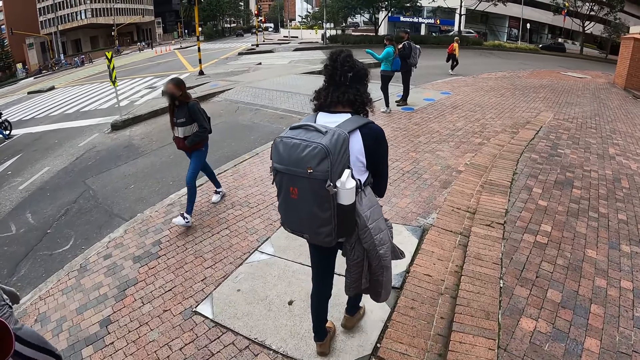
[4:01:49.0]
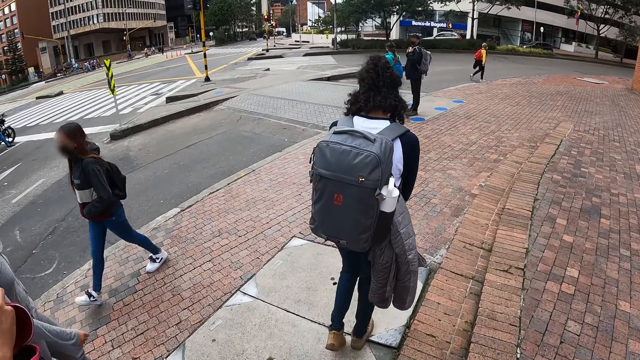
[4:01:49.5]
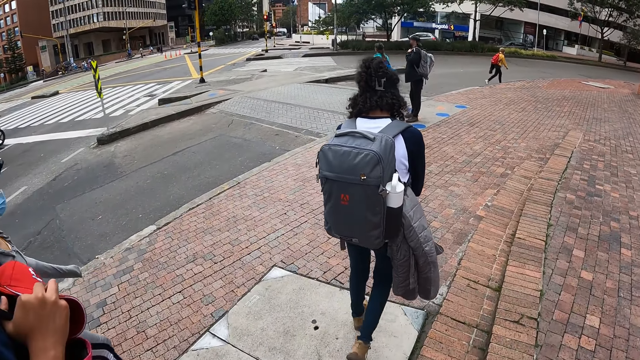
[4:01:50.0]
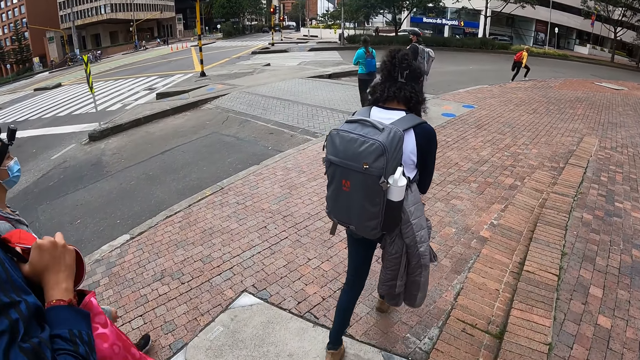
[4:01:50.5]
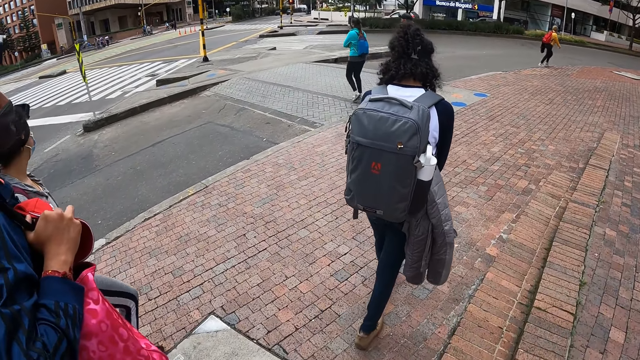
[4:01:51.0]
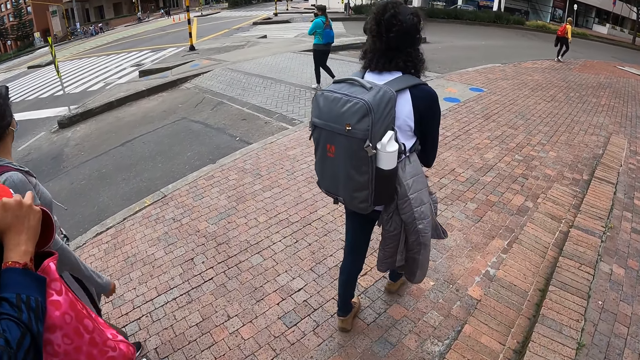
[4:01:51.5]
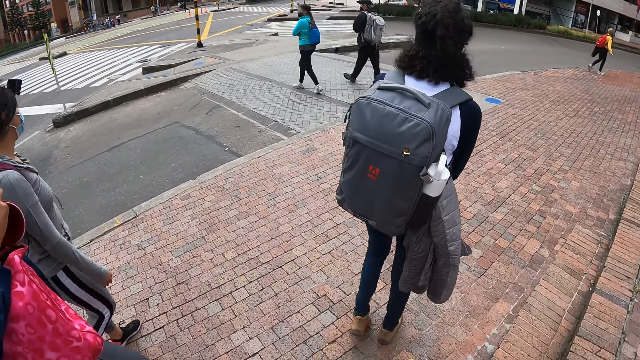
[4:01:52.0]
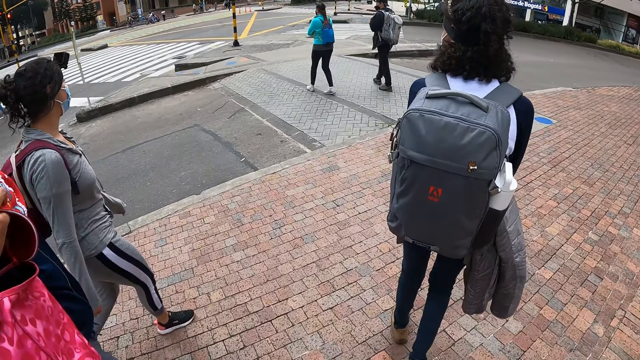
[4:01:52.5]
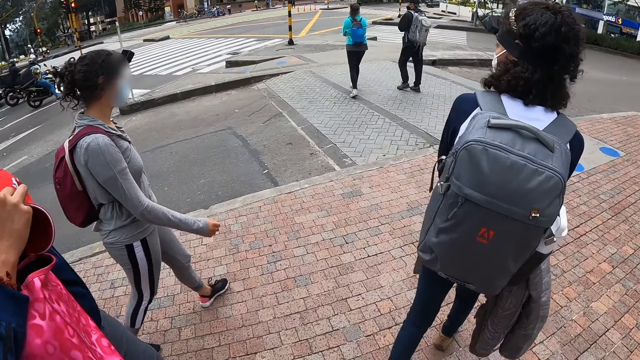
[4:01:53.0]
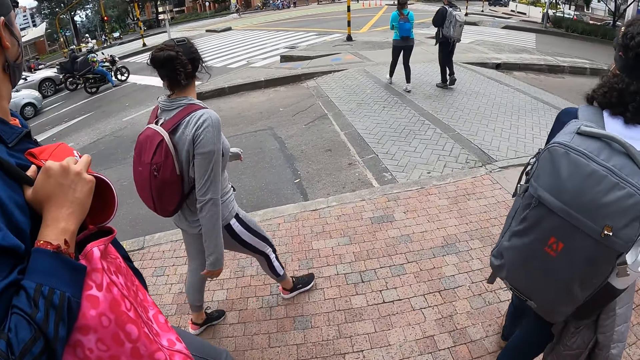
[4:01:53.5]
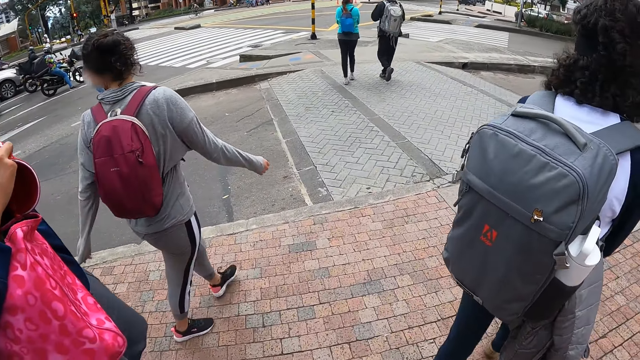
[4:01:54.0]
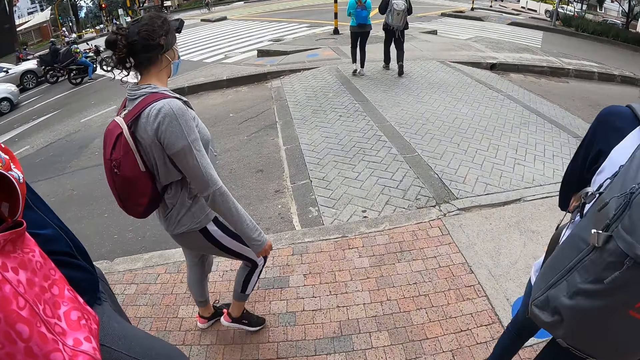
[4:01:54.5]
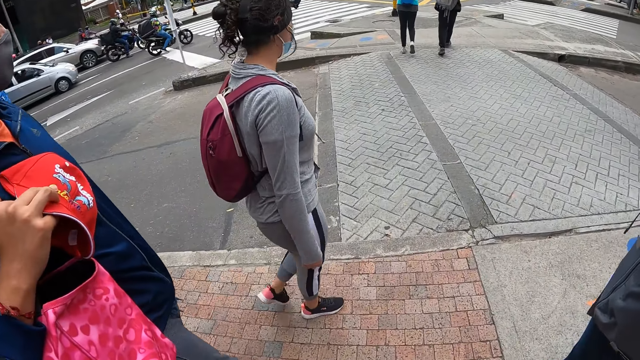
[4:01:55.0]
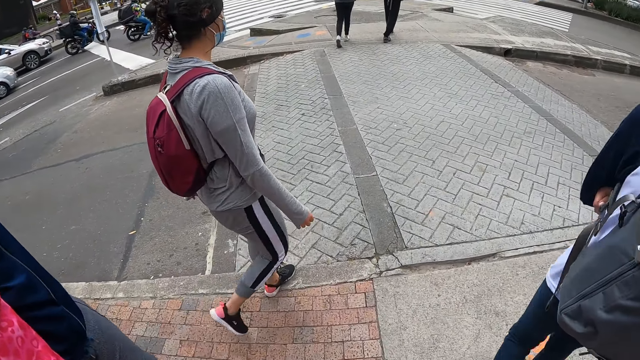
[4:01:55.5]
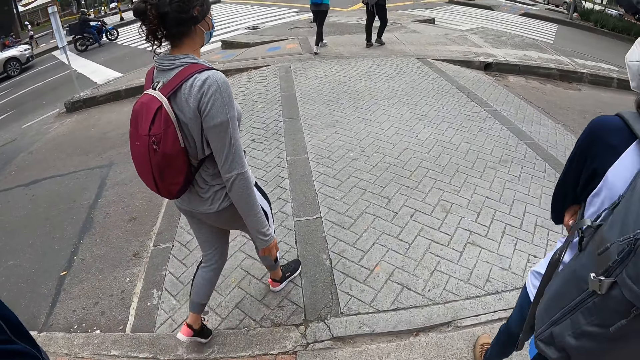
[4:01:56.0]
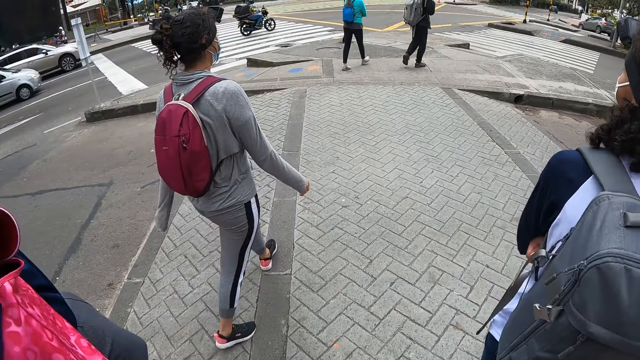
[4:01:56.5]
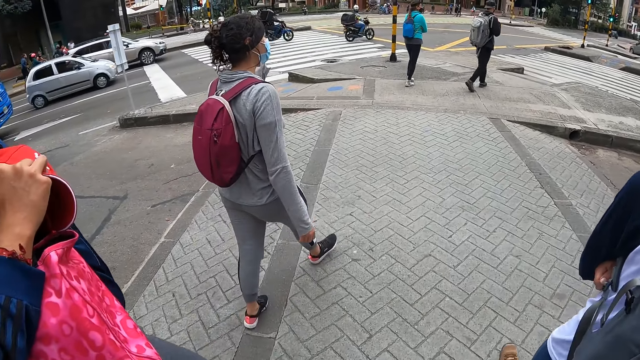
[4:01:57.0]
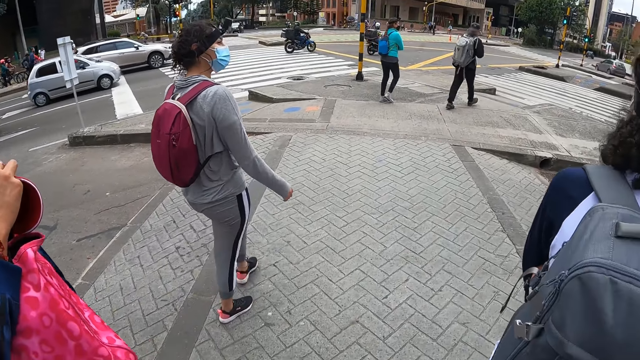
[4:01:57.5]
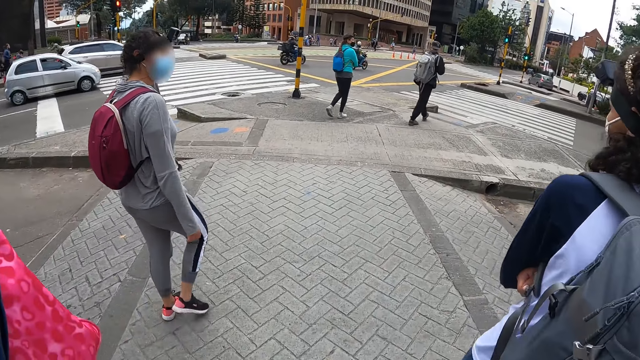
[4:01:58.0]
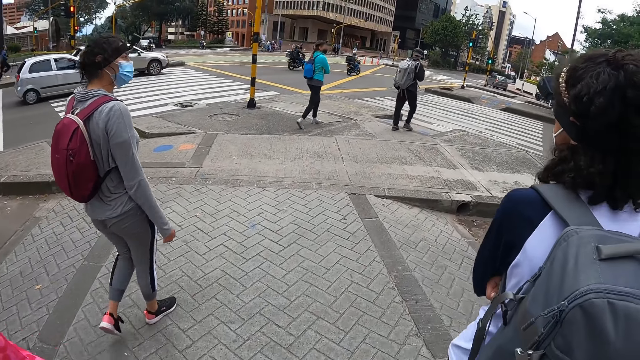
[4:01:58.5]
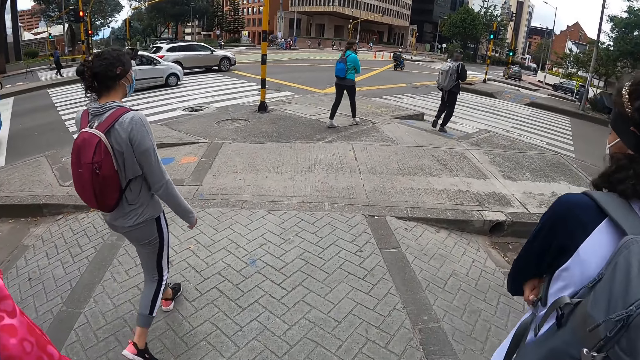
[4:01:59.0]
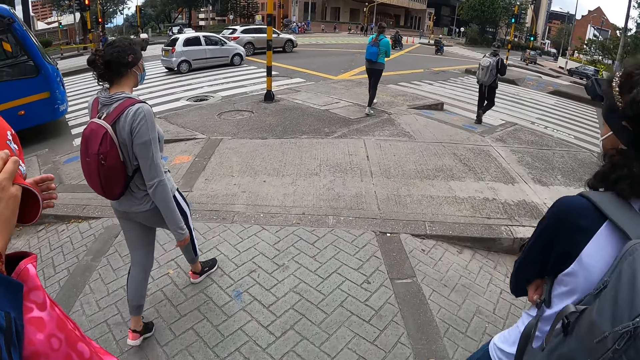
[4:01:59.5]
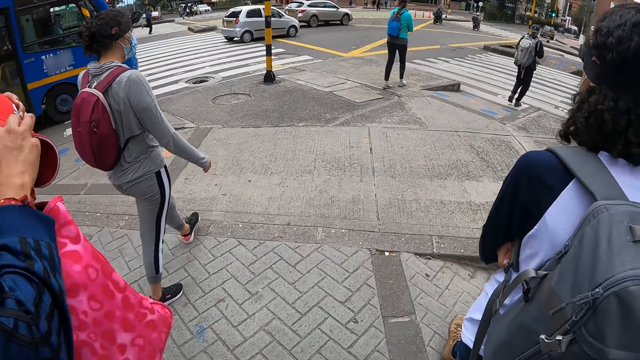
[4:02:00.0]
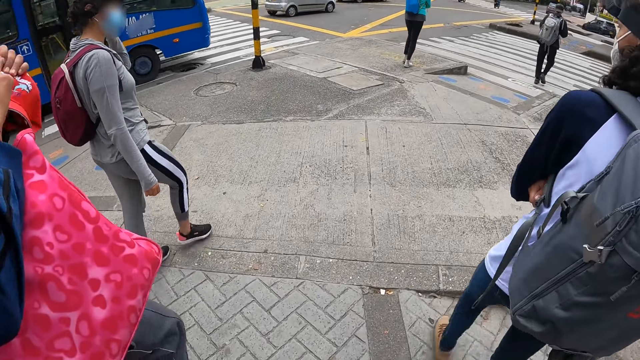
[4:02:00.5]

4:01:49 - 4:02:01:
A woman crosses an express road with a man. The camera wearer crosses the express road with another man, another woman and a third woman.

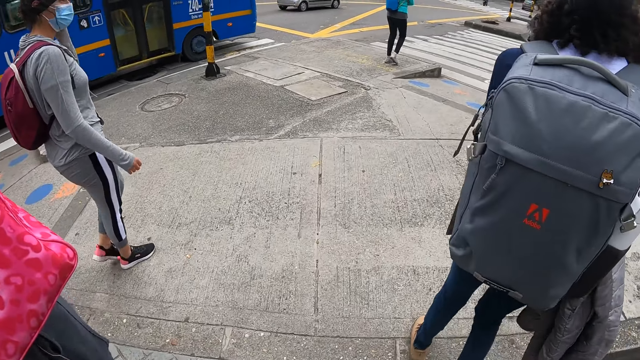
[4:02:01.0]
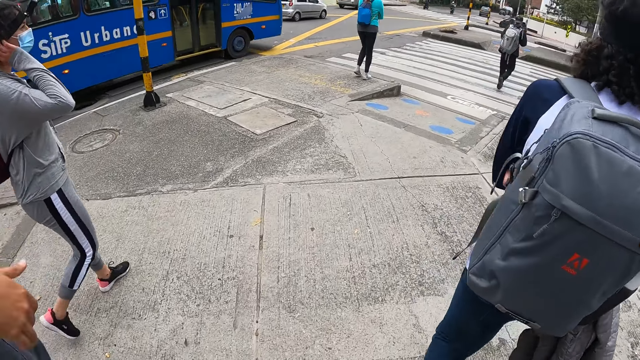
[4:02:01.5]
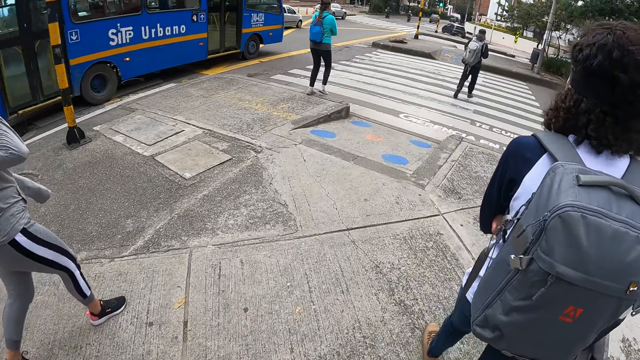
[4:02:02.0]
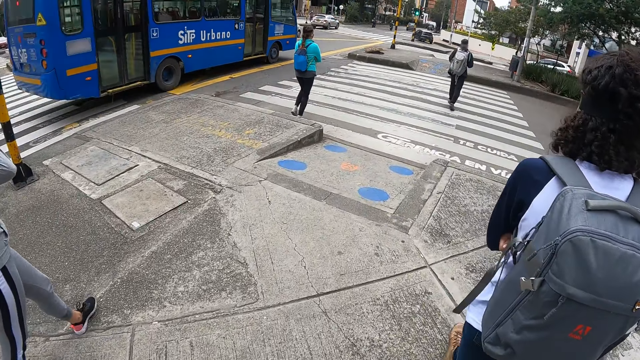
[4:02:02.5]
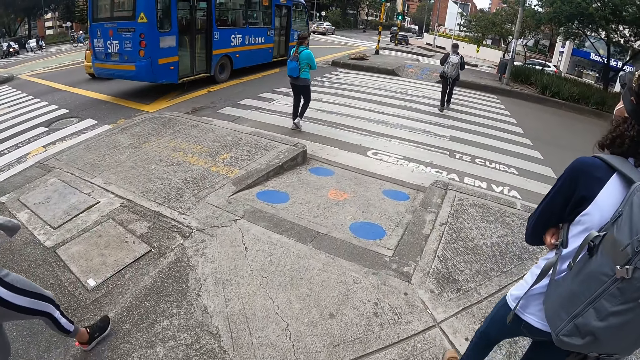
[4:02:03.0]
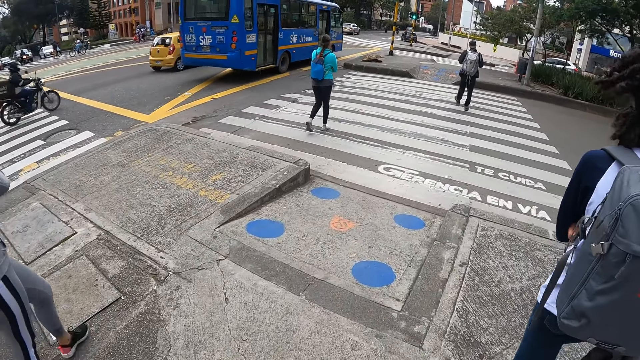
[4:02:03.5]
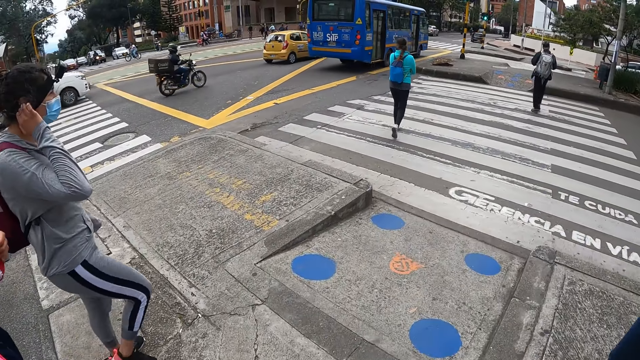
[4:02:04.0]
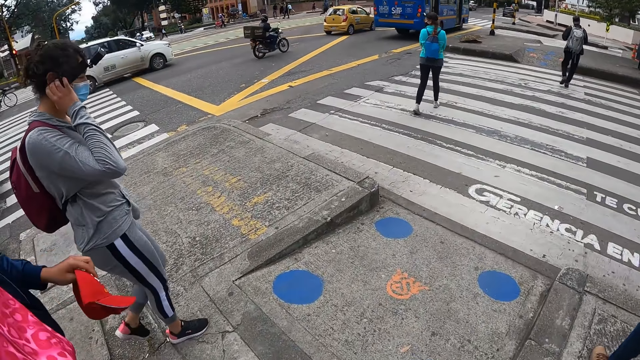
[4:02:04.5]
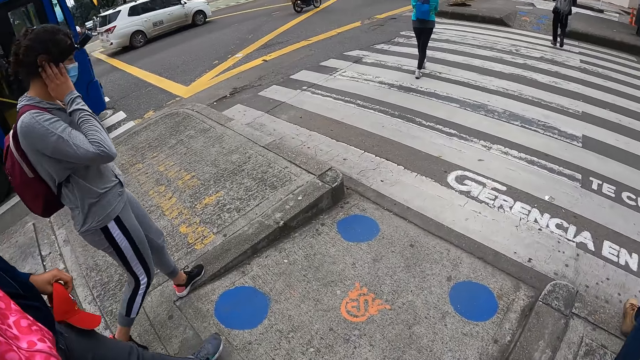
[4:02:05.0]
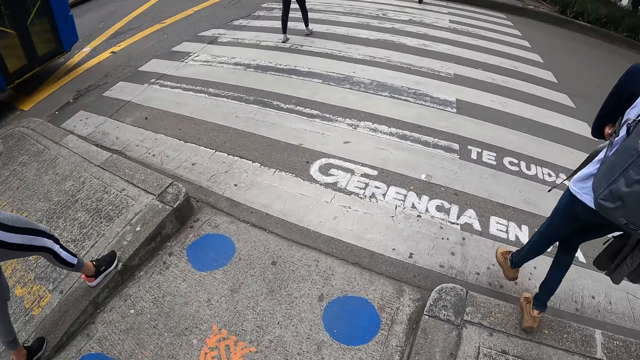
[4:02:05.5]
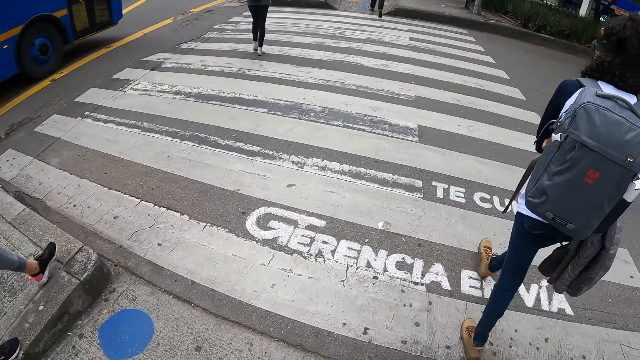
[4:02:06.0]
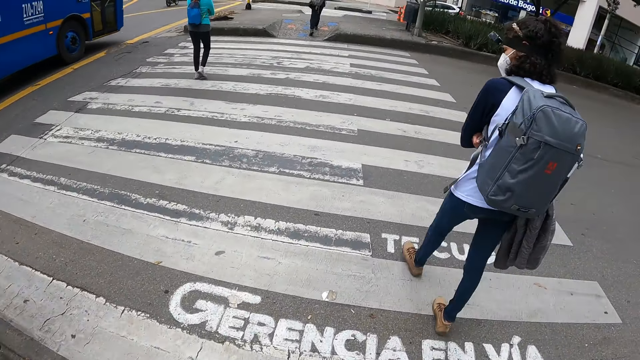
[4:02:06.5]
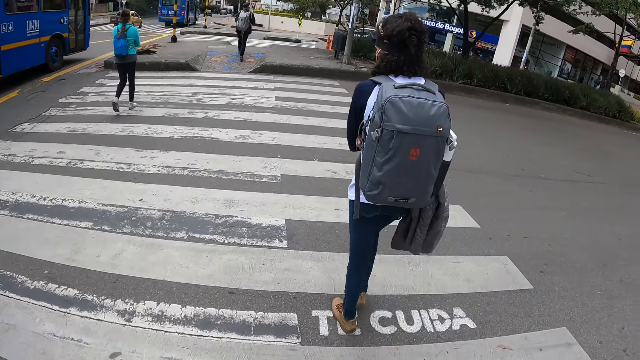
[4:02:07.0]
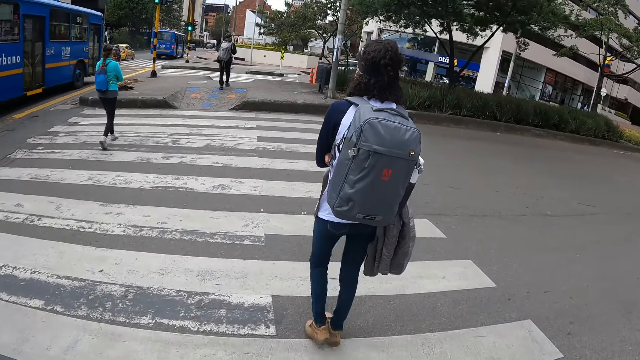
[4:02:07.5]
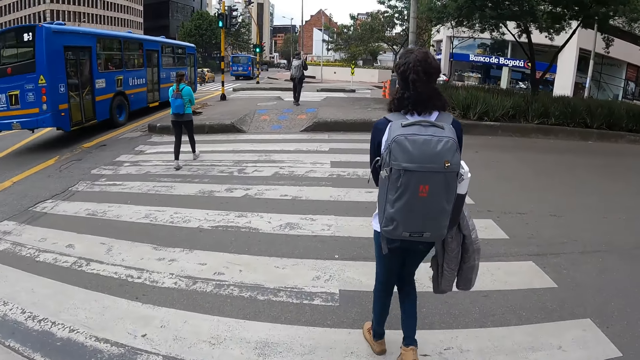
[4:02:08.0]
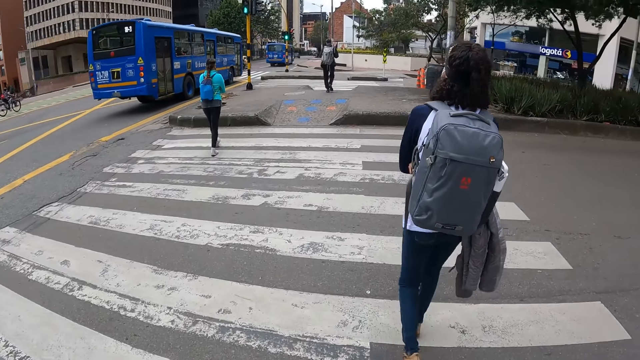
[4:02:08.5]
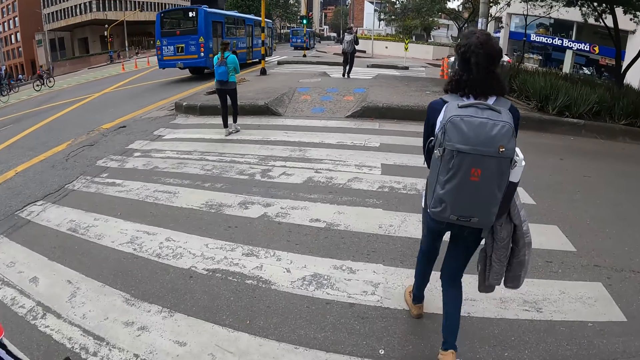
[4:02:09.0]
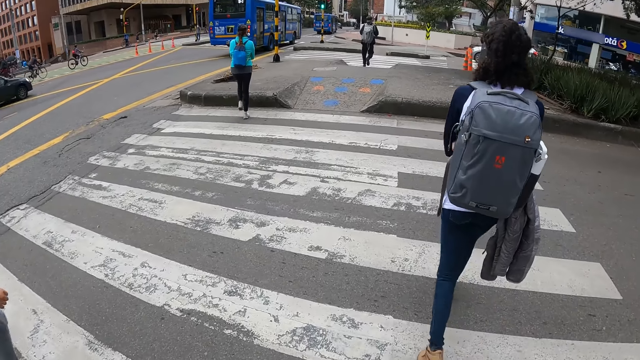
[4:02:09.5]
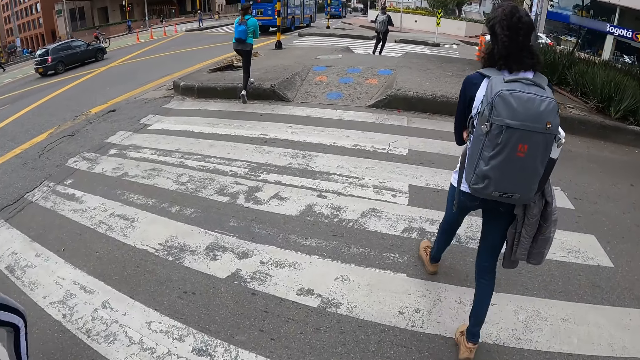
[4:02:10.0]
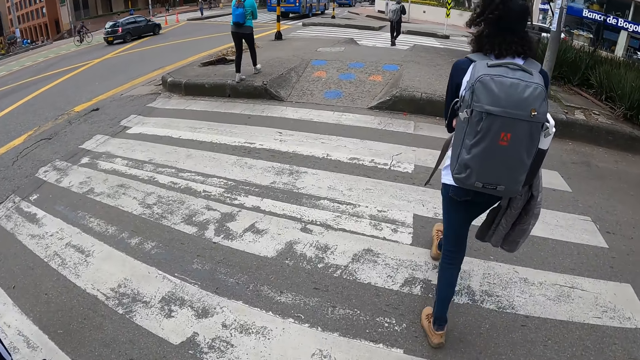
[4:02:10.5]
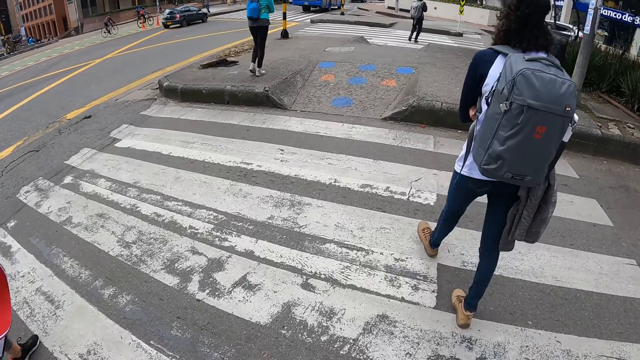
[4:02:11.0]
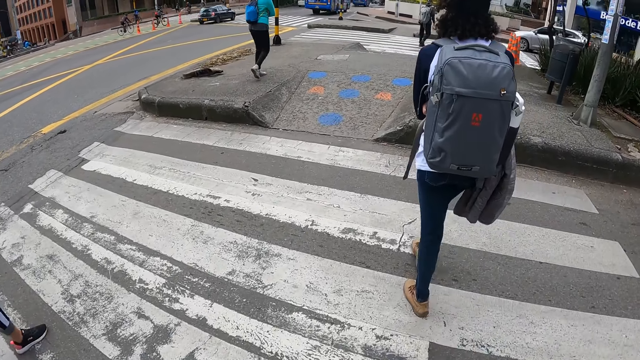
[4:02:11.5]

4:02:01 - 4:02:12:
A woman crosses an express road with a man. The camera wearer crosses the express road with another man, another woman and a third woman.
